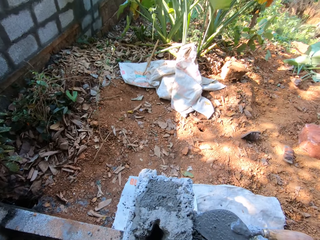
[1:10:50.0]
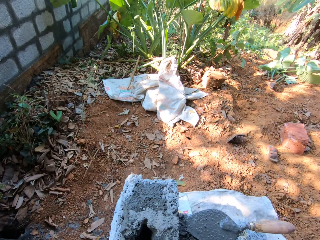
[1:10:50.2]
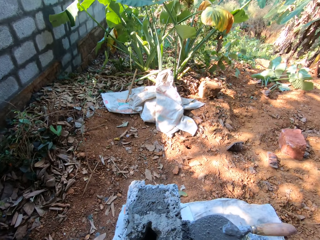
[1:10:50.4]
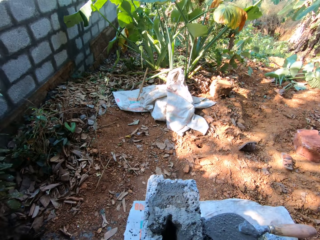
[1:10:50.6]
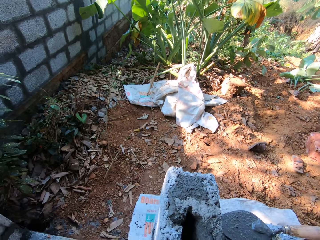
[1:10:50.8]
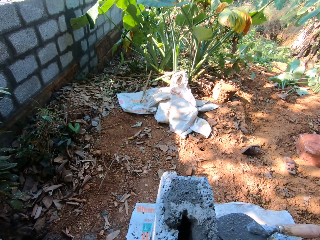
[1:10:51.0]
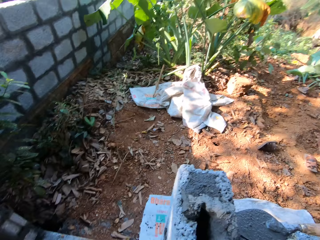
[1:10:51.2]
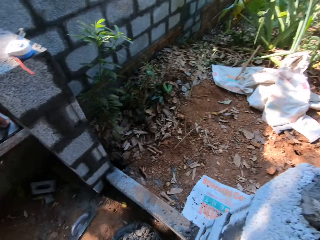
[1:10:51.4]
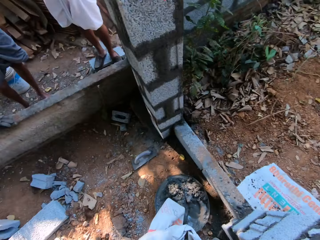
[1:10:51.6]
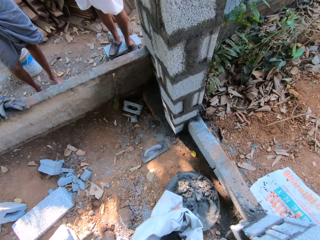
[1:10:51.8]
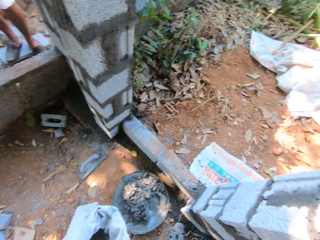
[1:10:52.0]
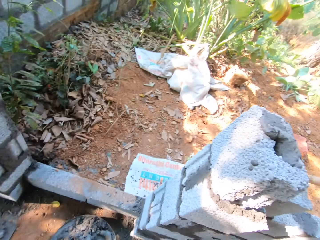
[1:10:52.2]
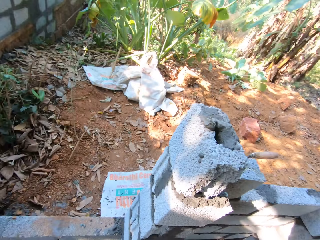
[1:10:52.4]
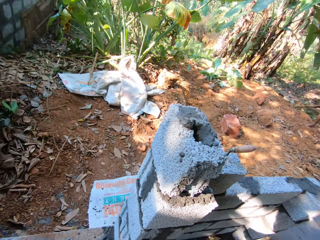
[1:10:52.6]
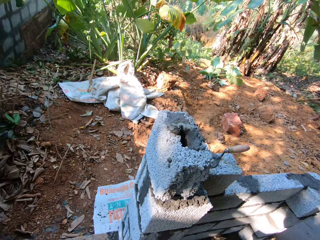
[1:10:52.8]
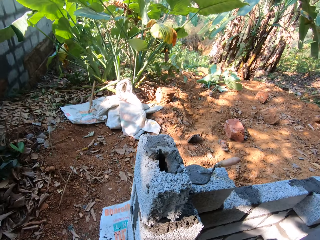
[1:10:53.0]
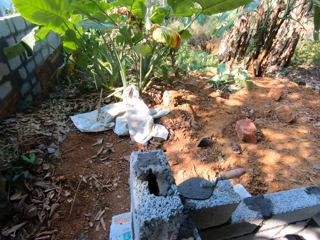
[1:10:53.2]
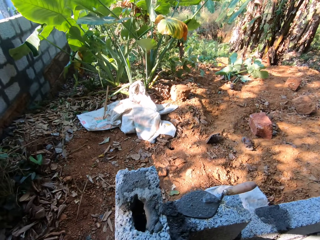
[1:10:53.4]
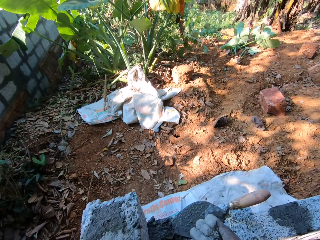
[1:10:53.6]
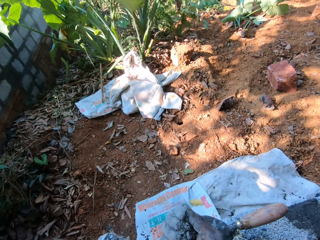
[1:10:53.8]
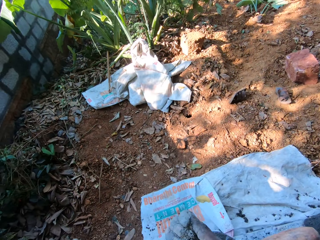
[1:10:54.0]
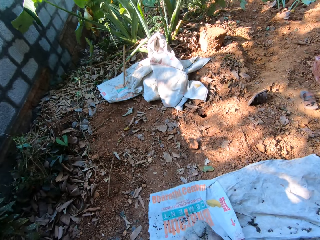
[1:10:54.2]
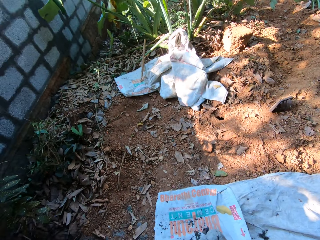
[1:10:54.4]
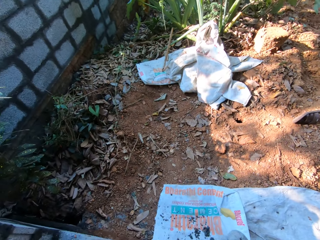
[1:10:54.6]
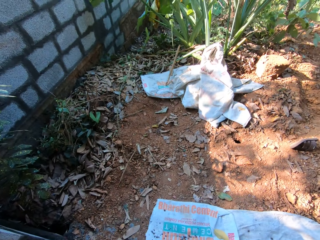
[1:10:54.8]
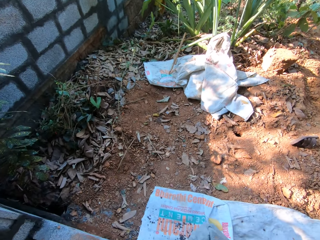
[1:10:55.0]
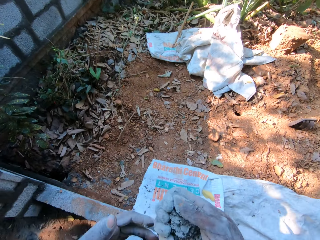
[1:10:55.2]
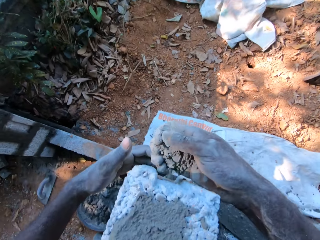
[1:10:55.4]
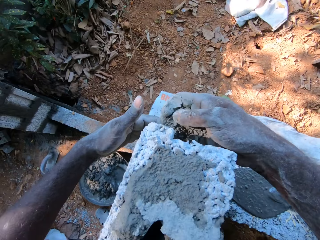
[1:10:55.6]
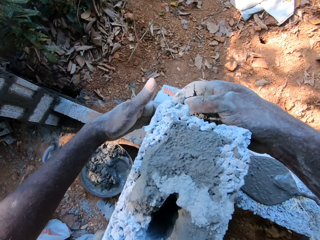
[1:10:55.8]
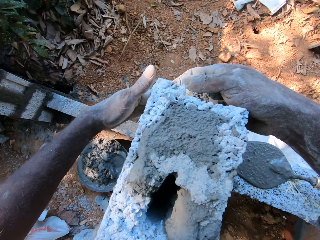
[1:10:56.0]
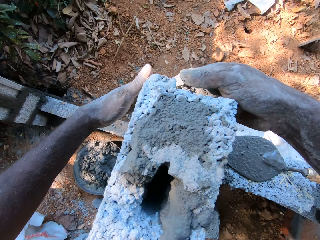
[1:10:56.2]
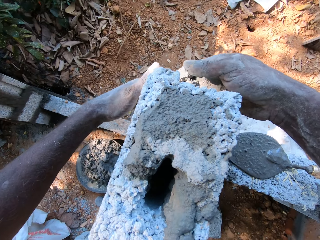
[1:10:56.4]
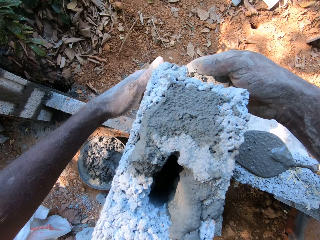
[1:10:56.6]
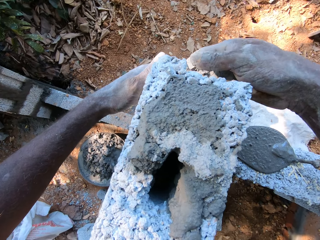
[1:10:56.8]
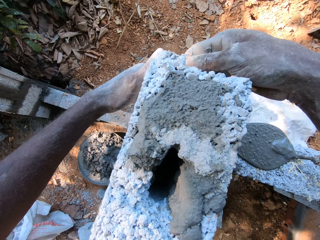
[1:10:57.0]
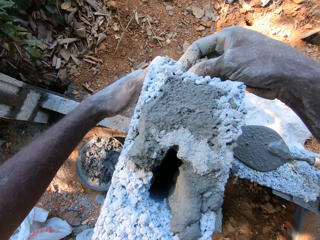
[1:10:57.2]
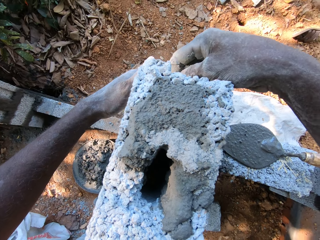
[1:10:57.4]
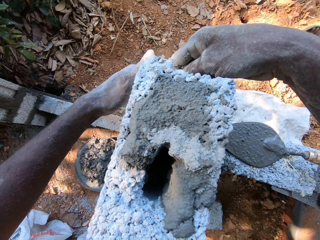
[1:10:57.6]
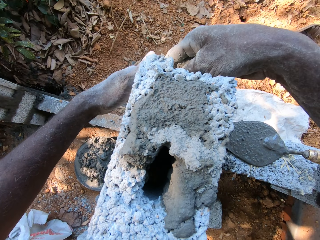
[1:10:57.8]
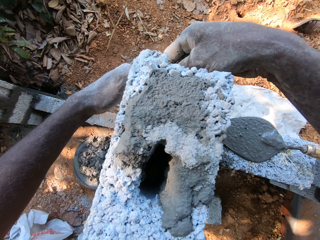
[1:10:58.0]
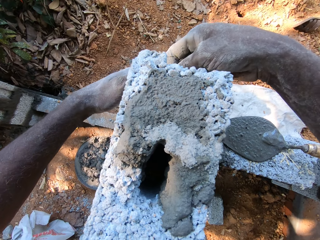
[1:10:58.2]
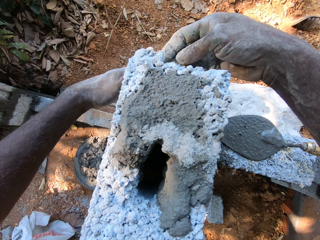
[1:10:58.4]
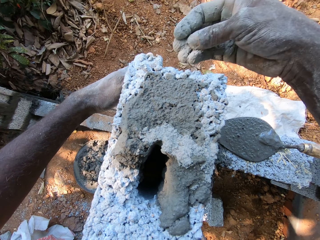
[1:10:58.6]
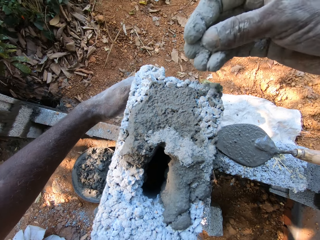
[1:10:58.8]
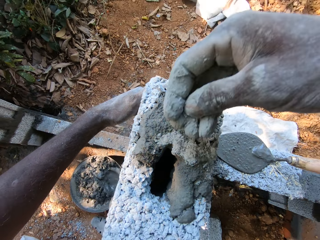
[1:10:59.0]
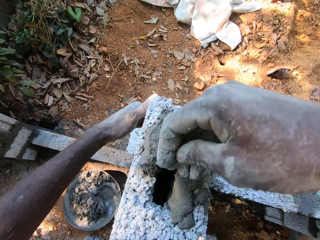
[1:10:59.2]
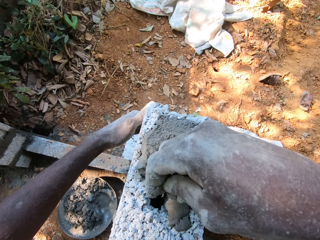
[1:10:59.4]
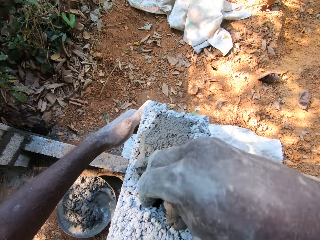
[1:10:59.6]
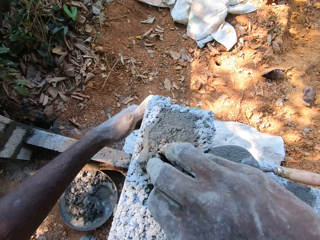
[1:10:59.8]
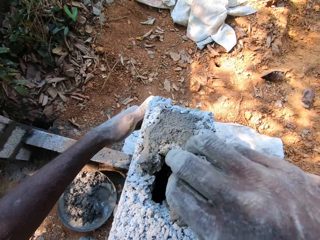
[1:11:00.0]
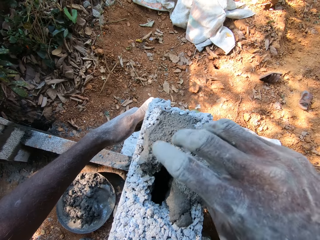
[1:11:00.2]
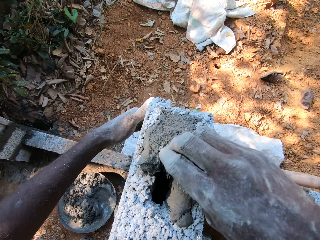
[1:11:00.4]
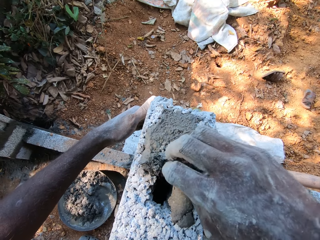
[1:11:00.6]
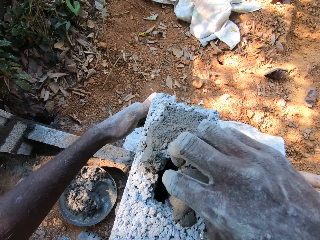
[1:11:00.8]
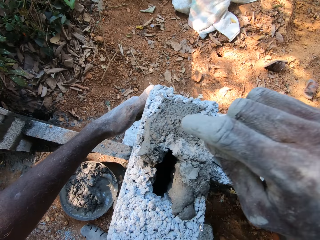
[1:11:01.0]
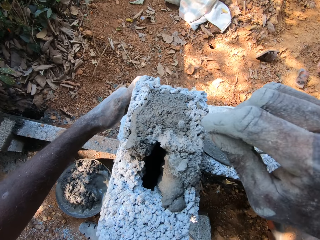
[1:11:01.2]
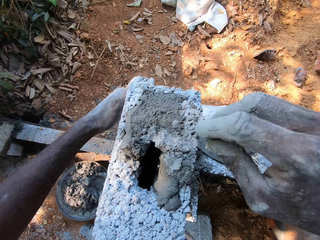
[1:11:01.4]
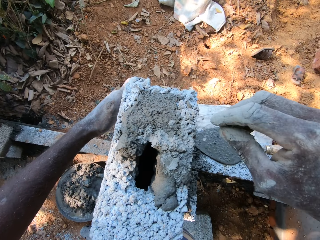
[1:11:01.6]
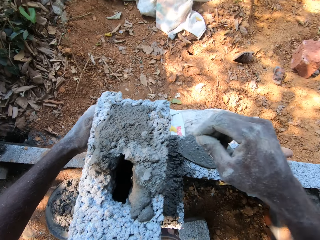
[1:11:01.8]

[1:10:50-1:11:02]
The camera wearer pours cement into the block hole with his right hand.

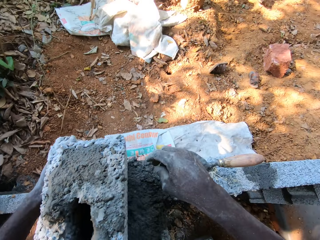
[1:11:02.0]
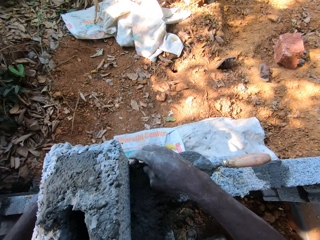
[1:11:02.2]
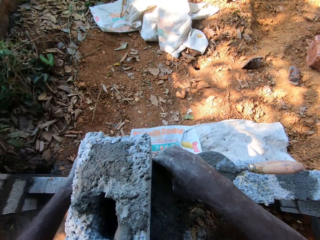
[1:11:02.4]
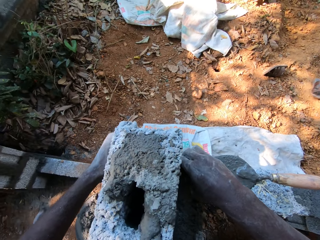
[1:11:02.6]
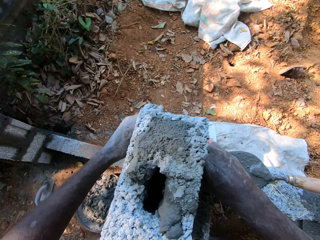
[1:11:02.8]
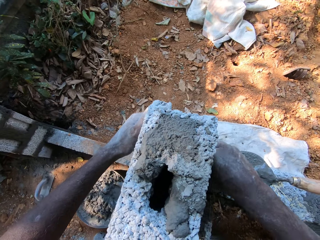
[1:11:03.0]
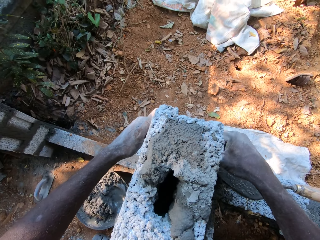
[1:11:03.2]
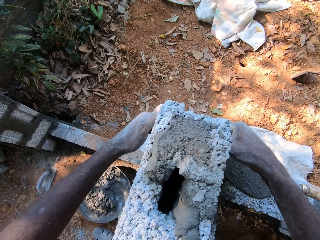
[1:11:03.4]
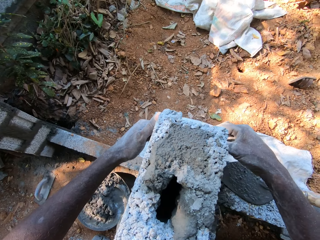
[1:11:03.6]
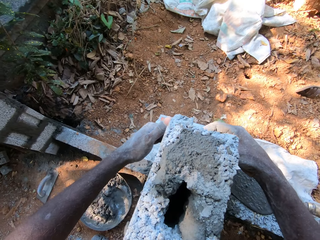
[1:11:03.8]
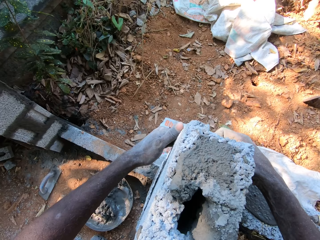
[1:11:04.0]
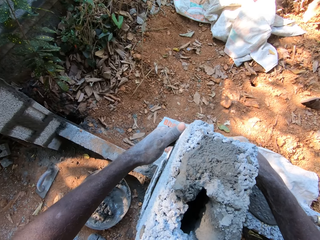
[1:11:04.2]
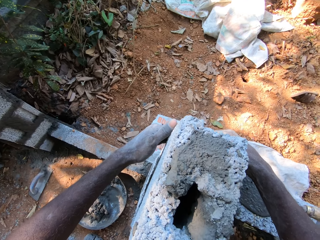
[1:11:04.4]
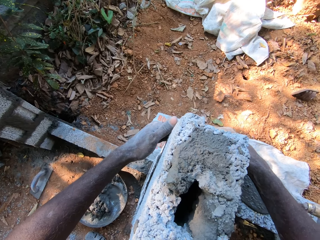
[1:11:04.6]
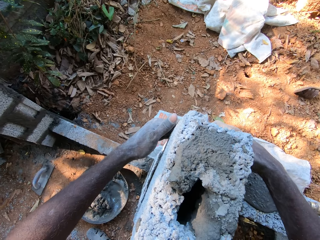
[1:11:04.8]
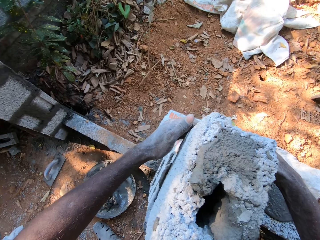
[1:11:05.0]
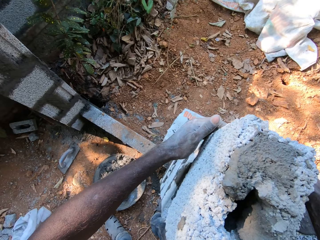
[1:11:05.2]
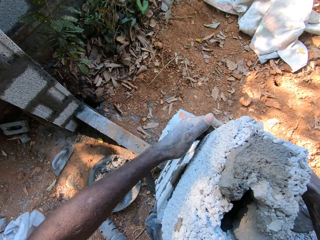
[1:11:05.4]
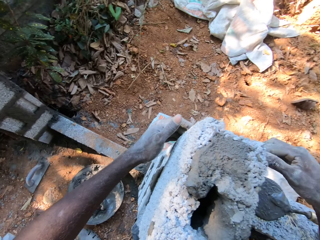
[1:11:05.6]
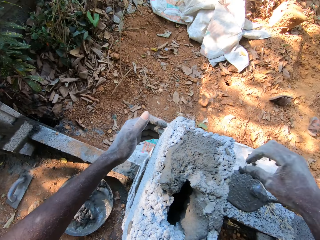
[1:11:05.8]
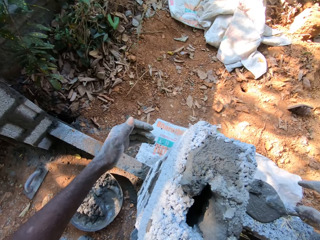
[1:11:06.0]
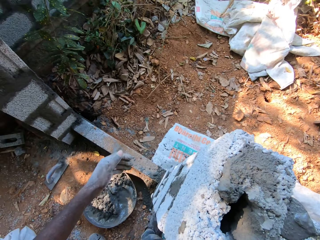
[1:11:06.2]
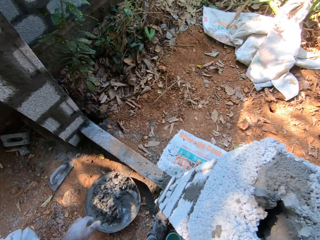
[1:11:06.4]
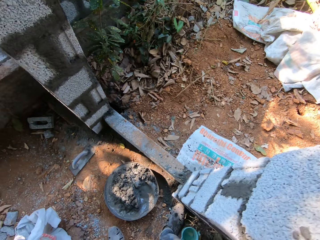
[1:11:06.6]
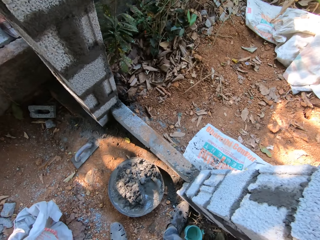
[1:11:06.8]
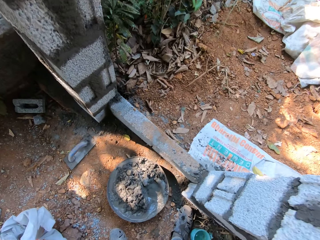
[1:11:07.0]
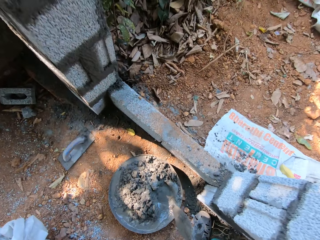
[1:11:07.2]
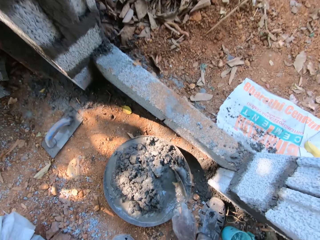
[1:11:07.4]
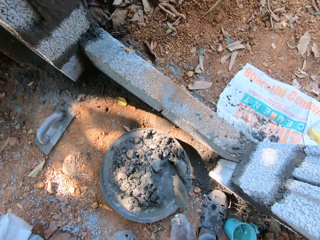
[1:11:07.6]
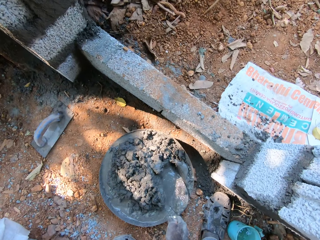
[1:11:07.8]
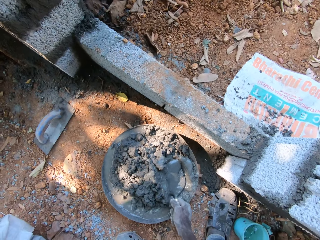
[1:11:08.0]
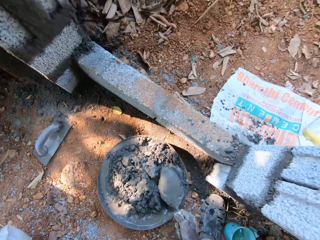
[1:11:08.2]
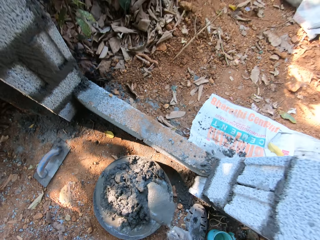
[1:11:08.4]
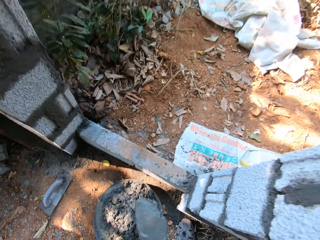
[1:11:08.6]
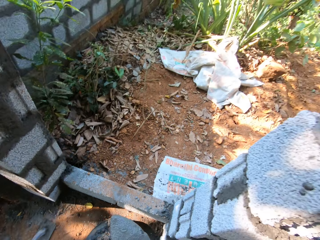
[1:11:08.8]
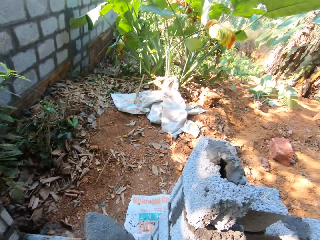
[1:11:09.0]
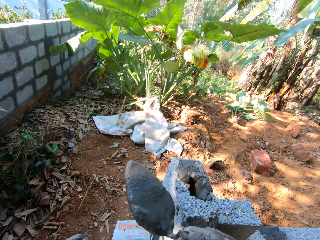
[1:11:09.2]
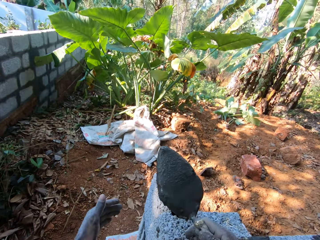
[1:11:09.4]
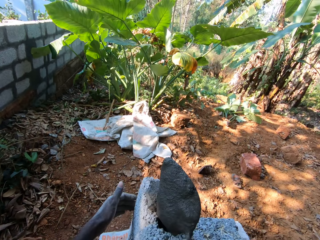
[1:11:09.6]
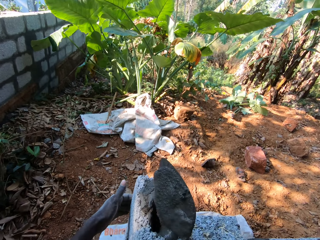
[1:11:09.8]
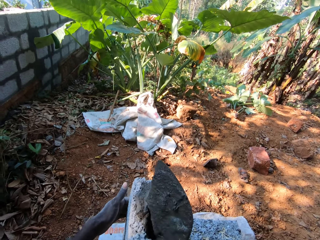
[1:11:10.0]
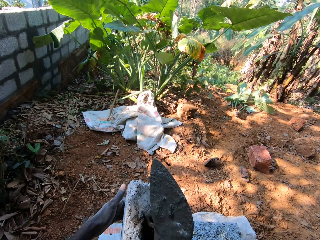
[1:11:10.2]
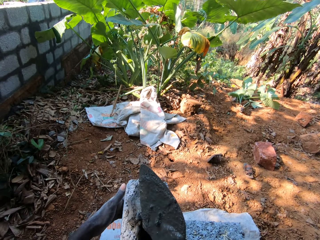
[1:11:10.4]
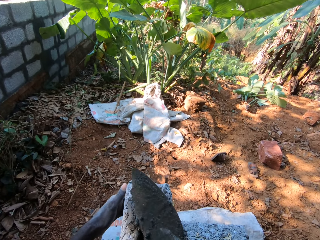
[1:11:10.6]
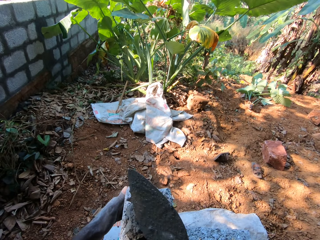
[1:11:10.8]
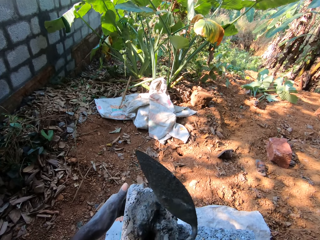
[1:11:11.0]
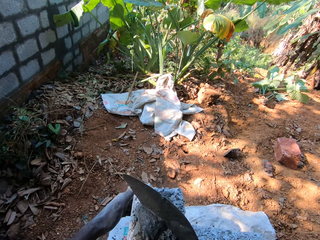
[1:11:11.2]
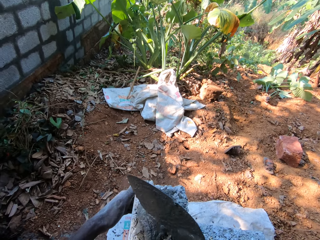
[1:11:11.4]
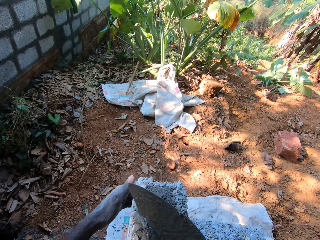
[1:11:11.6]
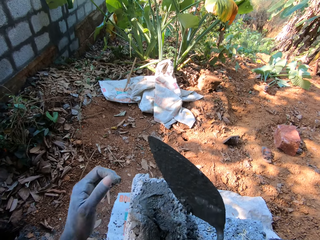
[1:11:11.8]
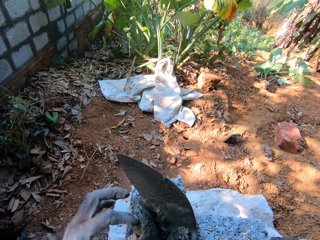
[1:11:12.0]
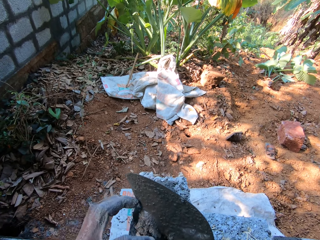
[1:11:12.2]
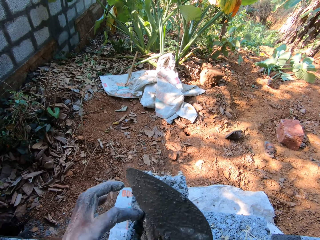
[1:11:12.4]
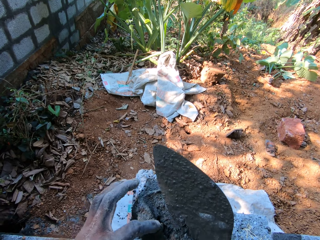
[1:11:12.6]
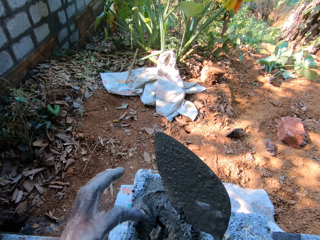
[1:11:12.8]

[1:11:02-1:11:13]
The camera wearer picks up the hand trowel from the fence with his right hand. He takes mortar from the head pan with the hand trowel in his right hand. He pours the mortar into the block hole with the hand trowel in his right hand. He scrapes the mortar from the block with the hand trowel in his right hand.
